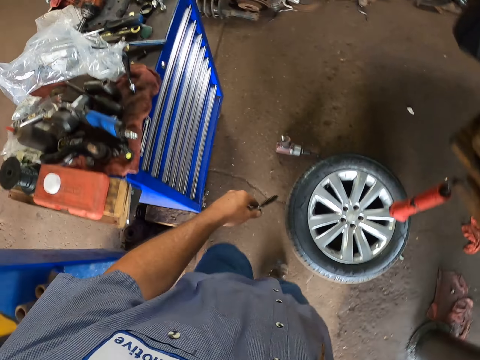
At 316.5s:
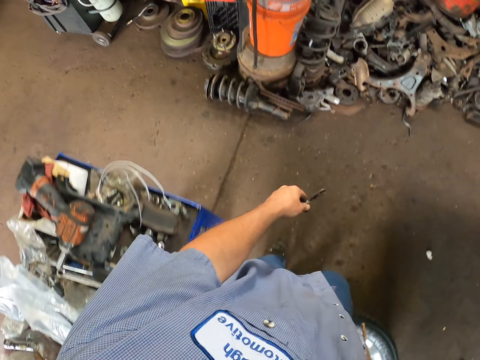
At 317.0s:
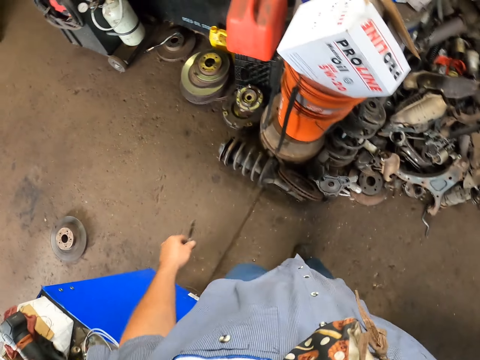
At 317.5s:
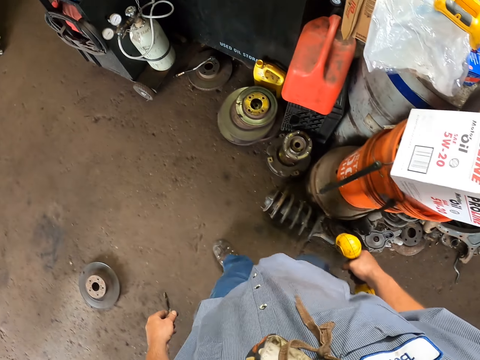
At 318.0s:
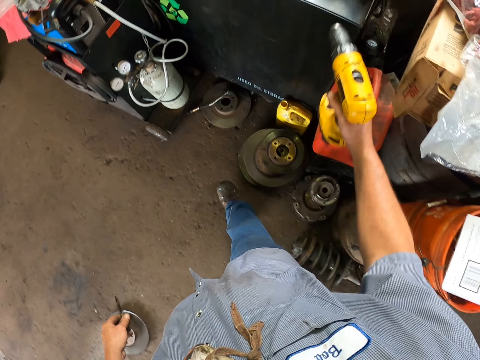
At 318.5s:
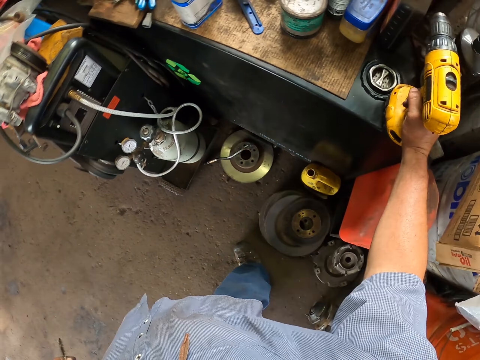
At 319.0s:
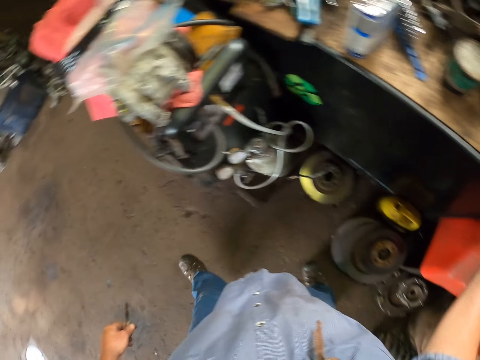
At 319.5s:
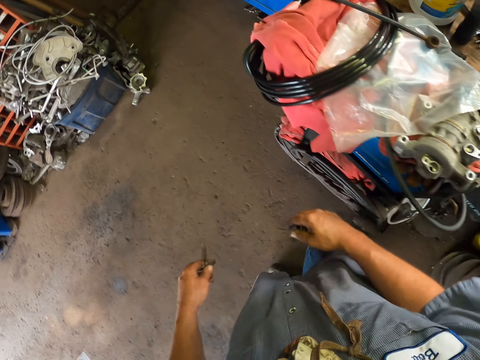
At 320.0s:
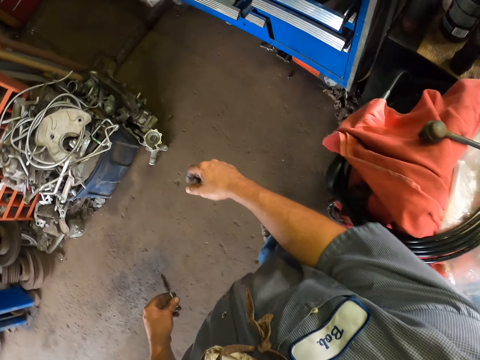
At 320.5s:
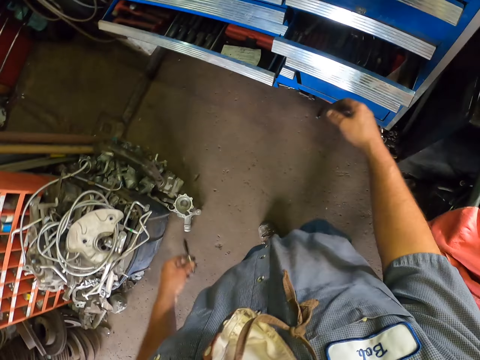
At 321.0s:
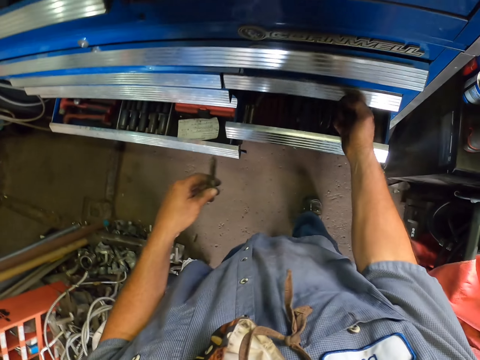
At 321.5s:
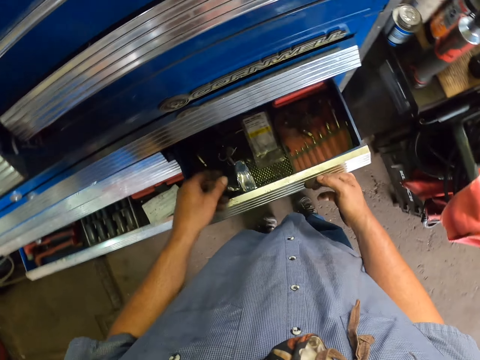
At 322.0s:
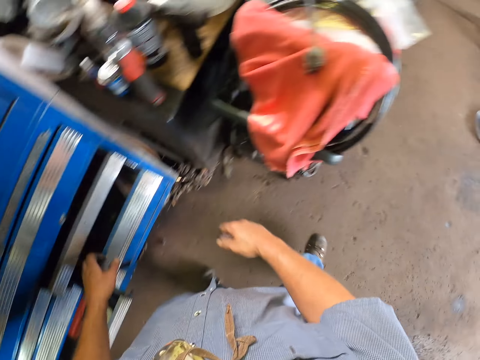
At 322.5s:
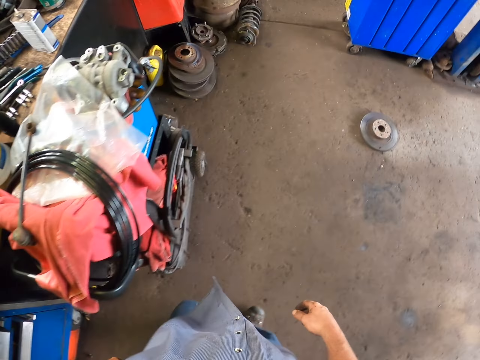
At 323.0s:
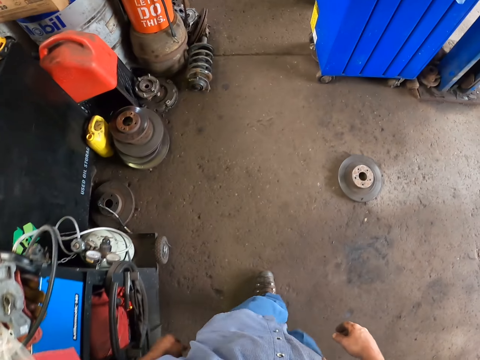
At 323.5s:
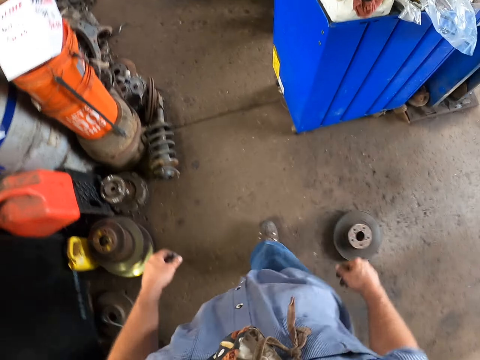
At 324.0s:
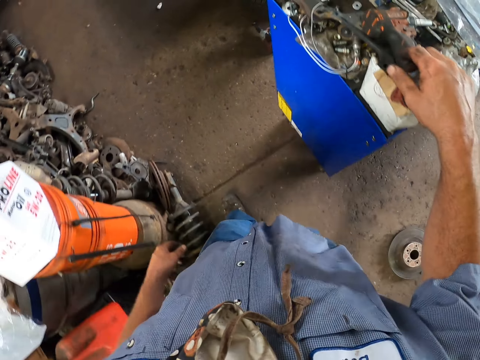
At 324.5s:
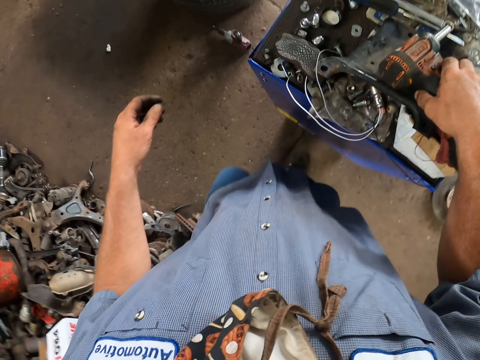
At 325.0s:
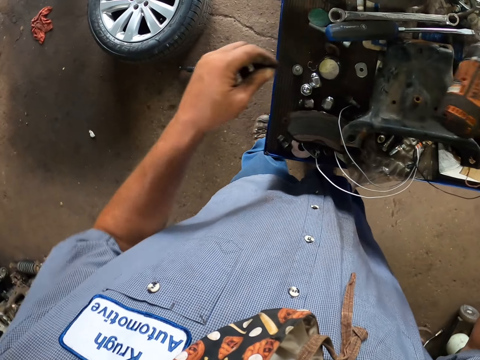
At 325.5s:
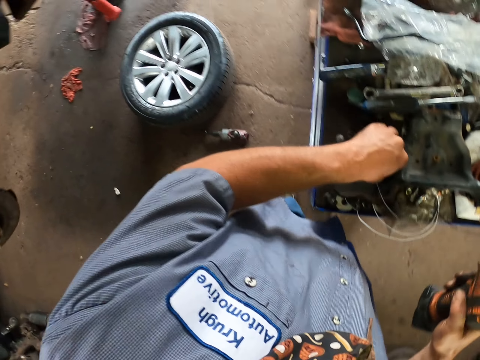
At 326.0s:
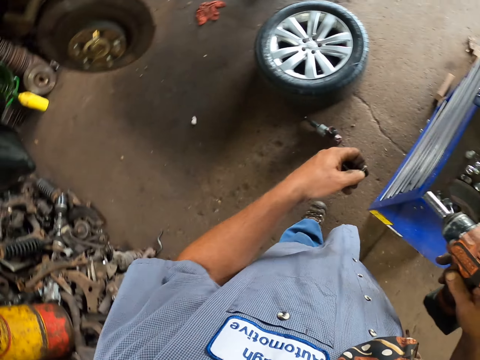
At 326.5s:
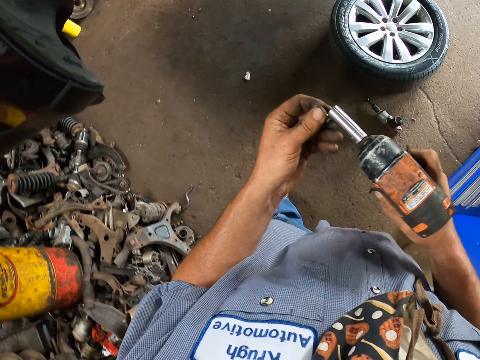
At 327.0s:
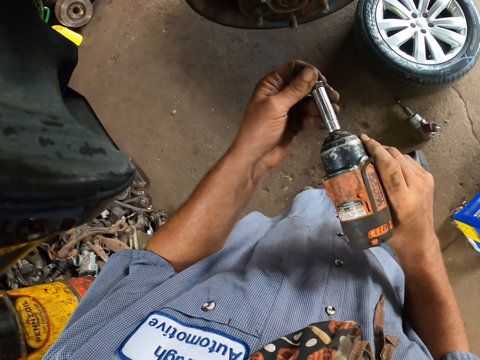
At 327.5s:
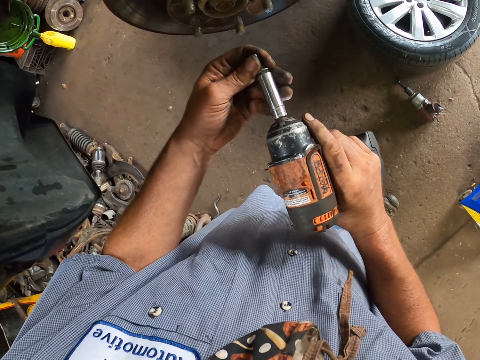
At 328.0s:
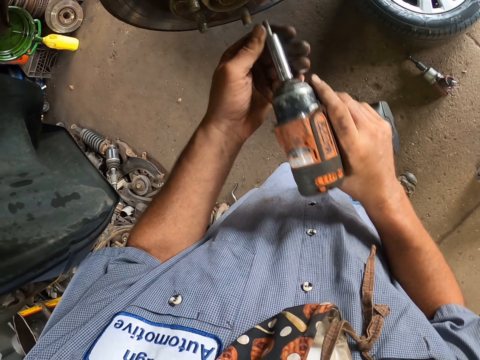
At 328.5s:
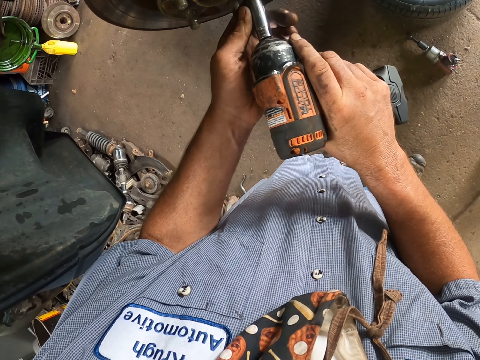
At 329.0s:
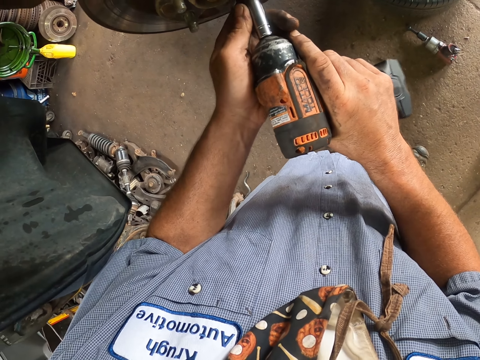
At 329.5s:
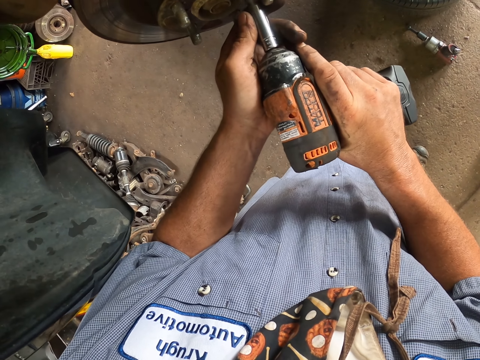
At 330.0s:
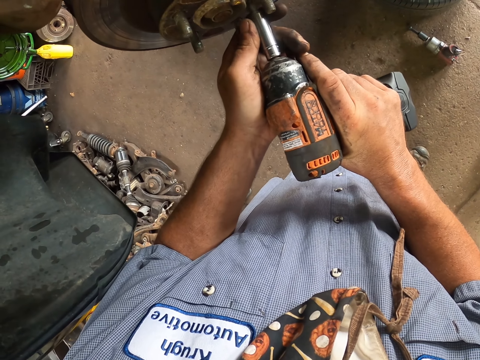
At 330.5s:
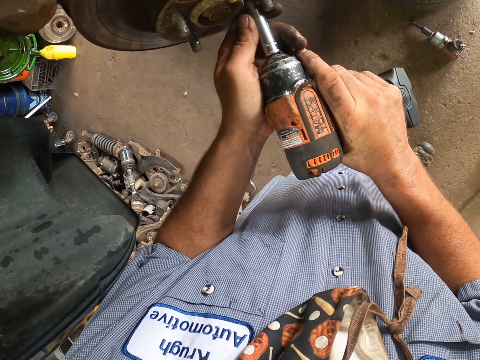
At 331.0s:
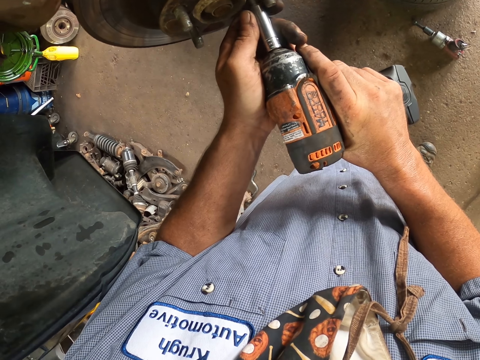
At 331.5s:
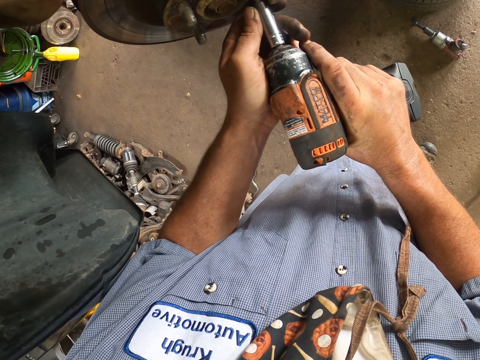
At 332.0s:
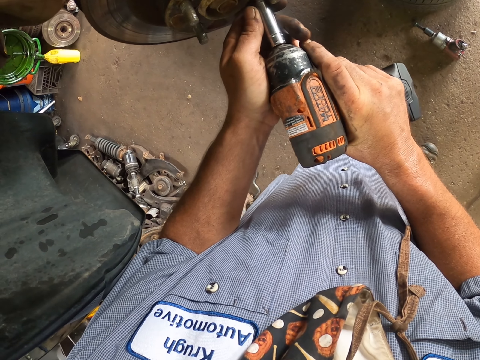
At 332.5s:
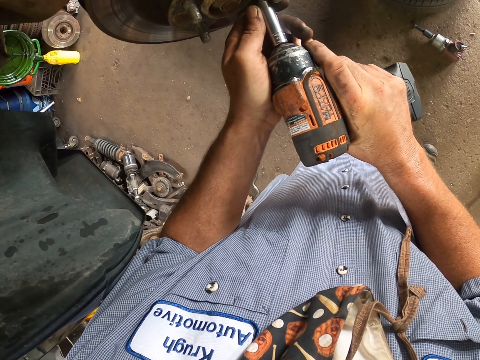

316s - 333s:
The camera wearer puts the drill on top of the table. They walk in the garage, pull the toolkit drawer, drop the bit brush in the toolkit, push the toolkit drawer and walk in the garage. They take an impact driver. They pick up a bolt. They put the bolt on the impact driver. They drive the bolt with the impact driver into holes.

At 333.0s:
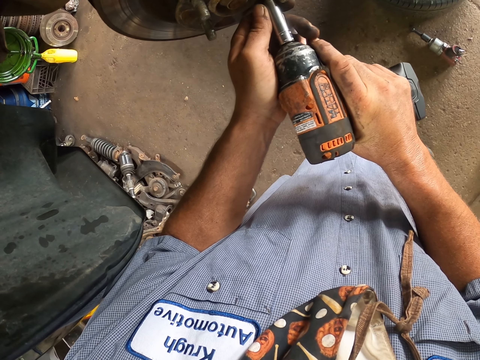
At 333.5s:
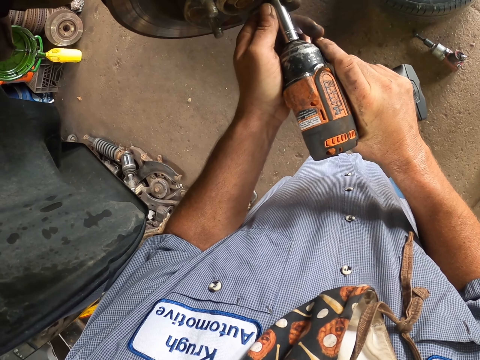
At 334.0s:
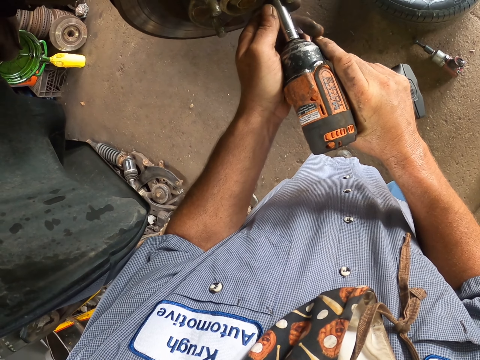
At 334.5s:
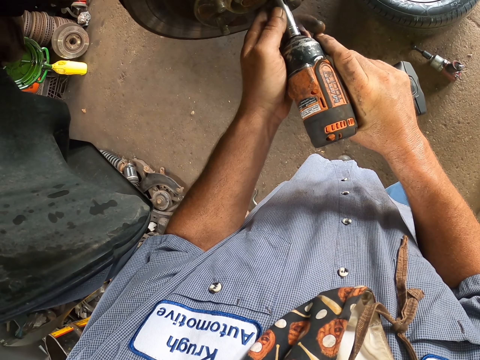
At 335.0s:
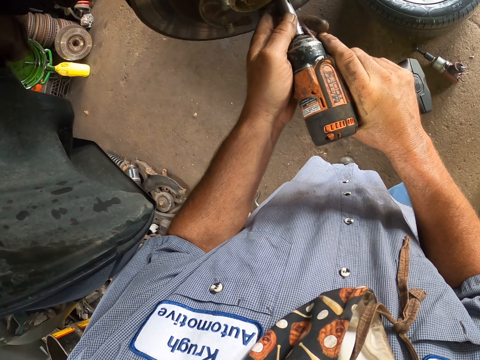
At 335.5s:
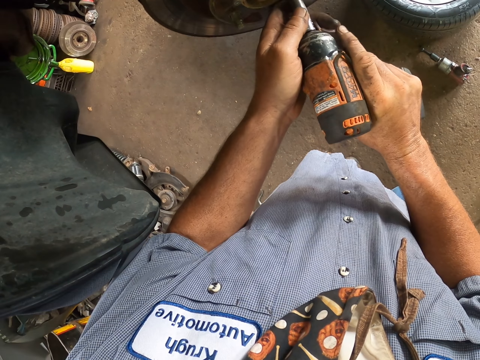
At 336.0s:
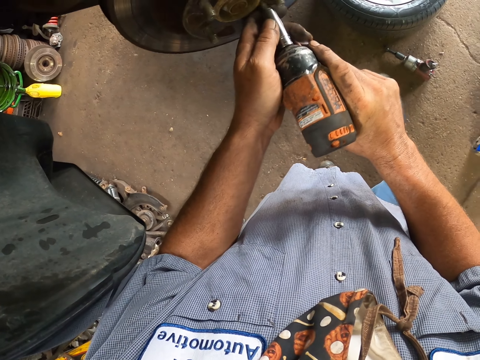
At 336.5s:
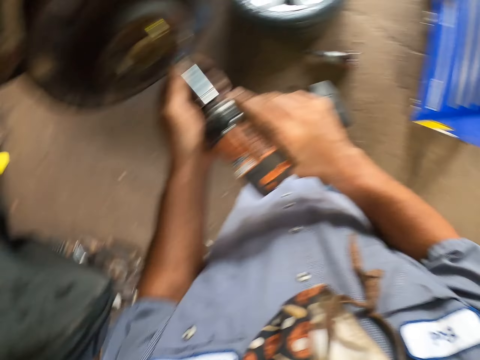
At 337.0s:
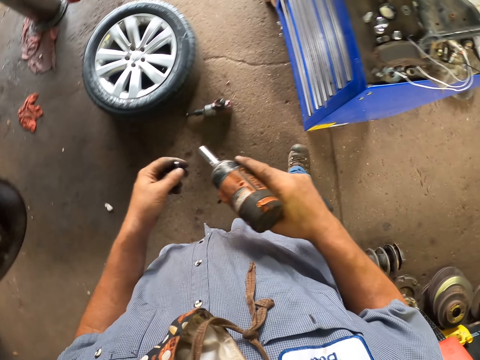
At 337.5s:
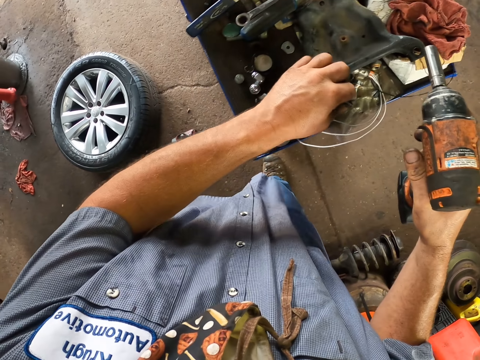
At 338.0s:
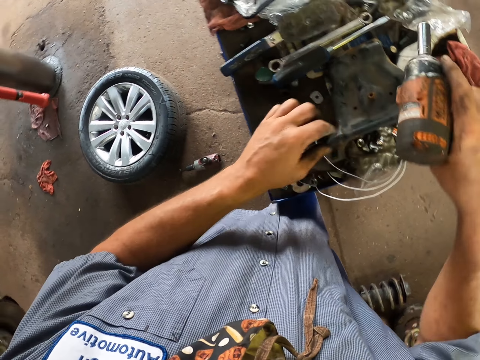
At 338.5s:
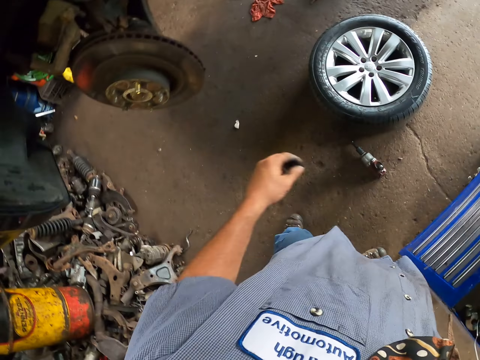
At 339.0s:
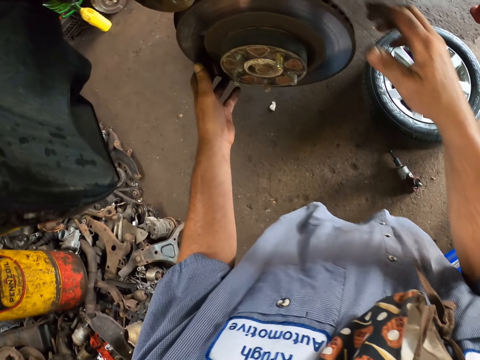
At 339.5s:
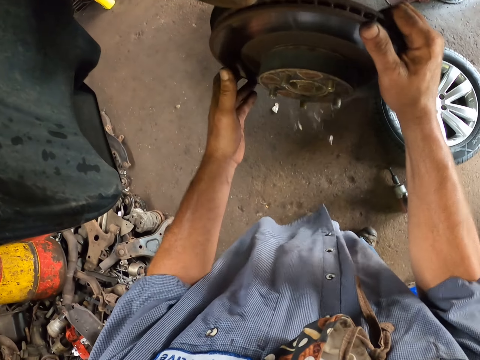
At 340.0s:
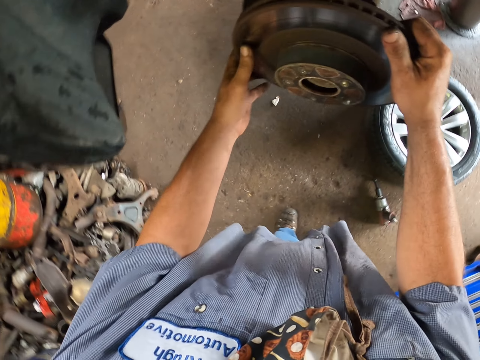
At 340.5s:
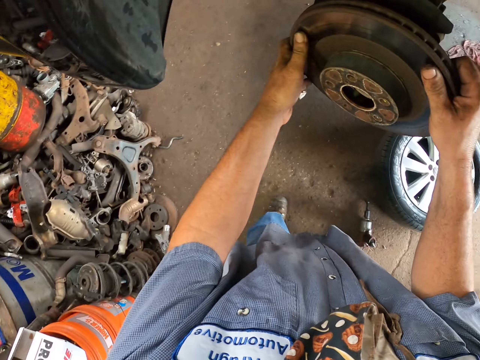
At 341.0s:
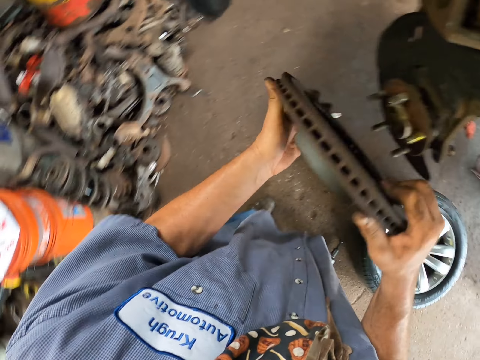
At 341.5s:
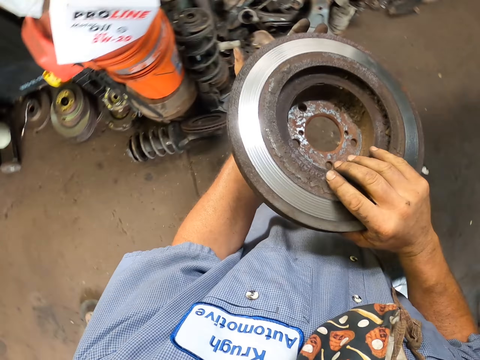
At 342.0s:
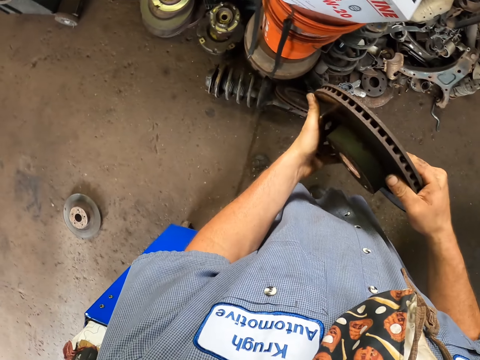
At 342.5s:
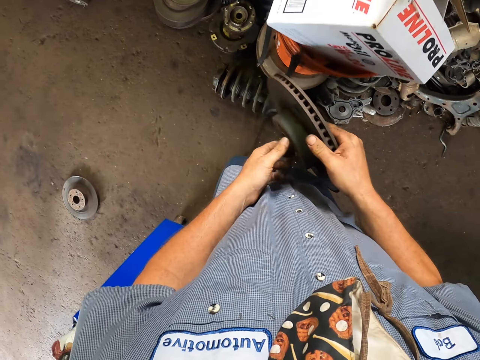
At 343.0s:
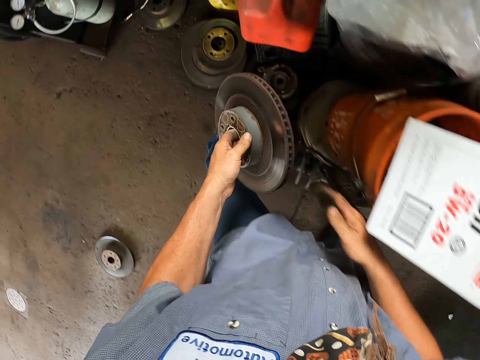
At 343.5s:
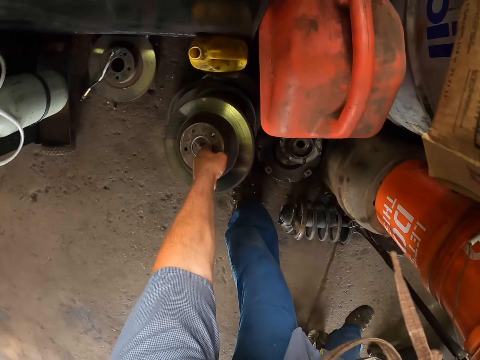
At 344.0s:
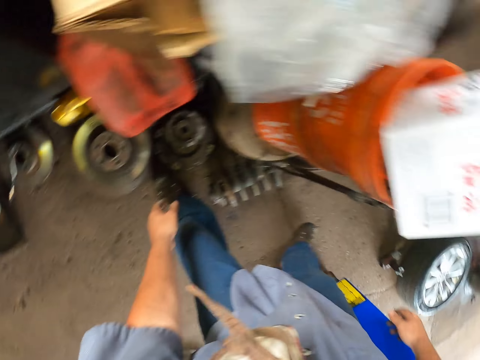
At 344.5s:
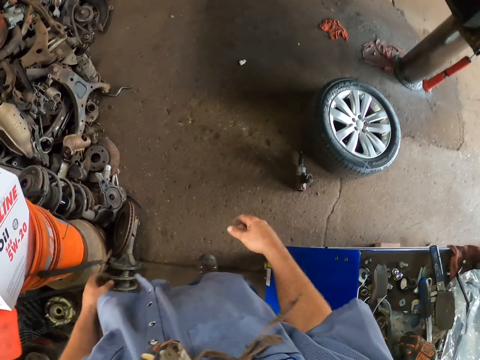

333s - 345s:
The camera wearer removes the impact driver. They take the bolt from the impact driver. They put the bolt on the toolkit. They put the impact drill on the toolkit. They remove the brake disc or rim. They look at the brake disc. They place the brake disc down.
